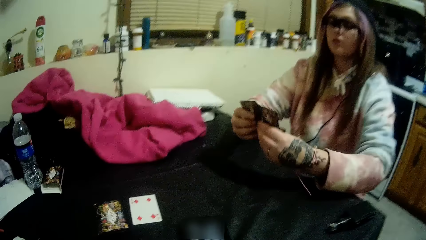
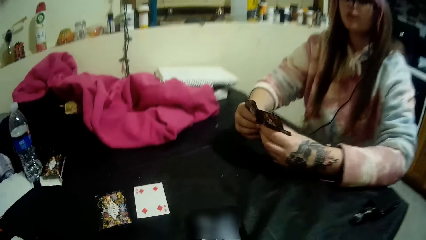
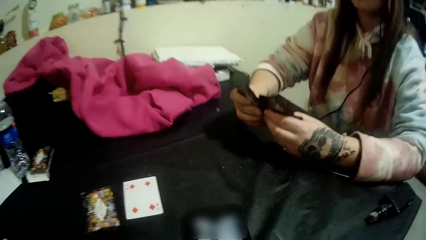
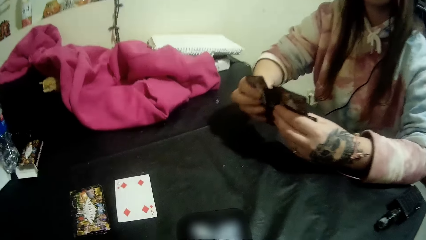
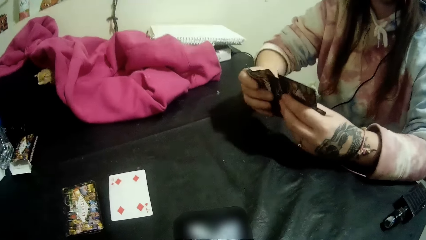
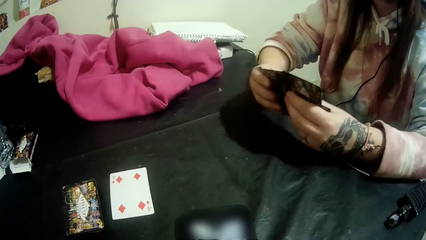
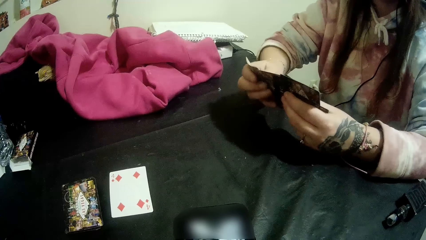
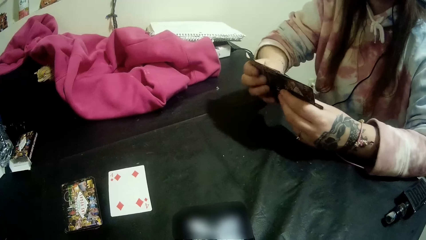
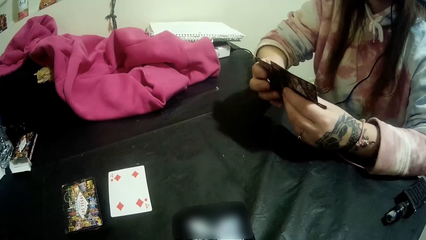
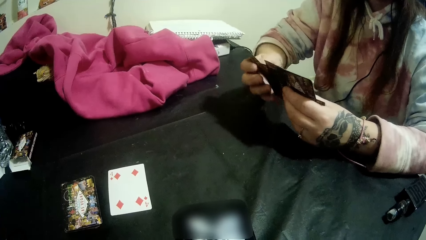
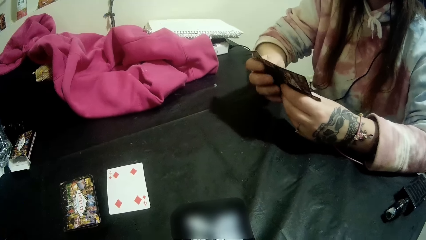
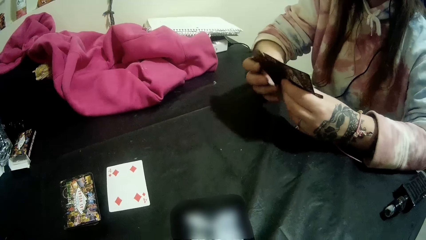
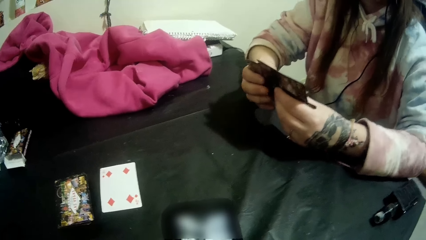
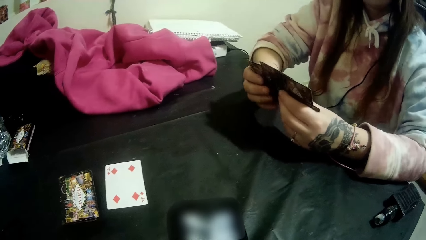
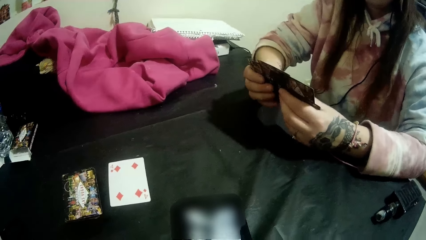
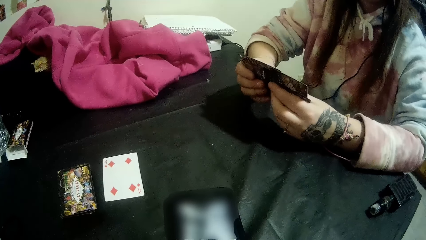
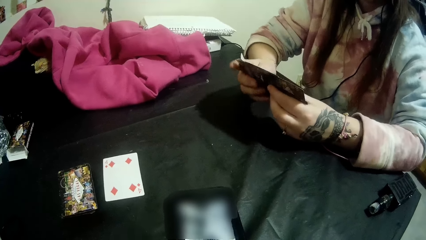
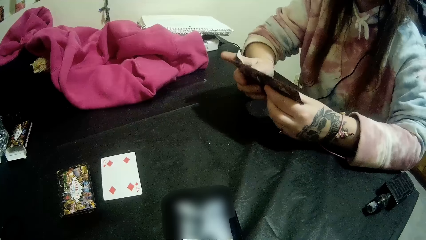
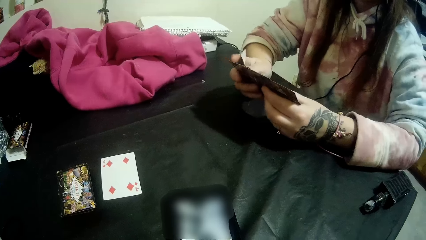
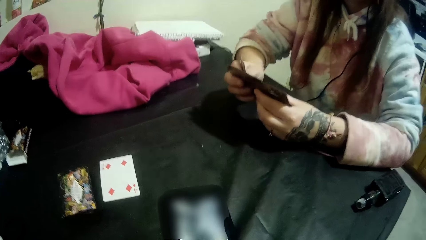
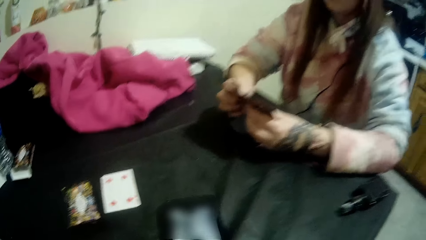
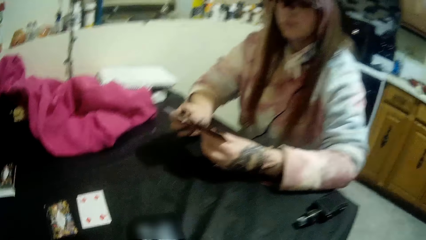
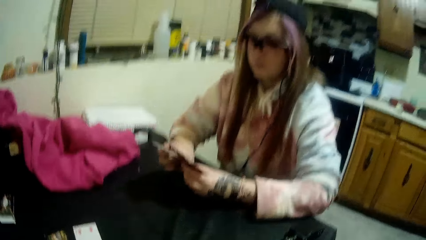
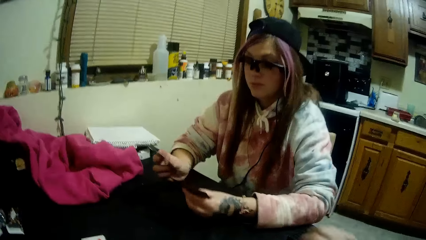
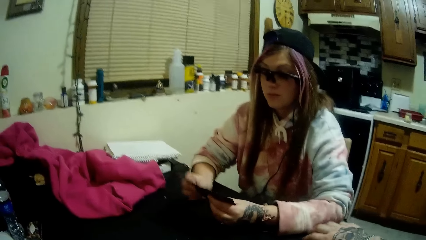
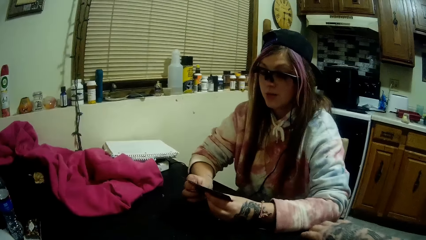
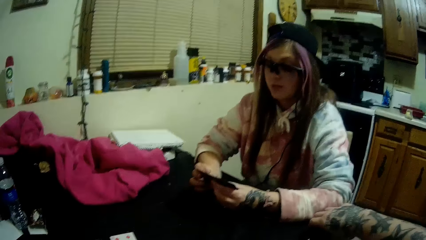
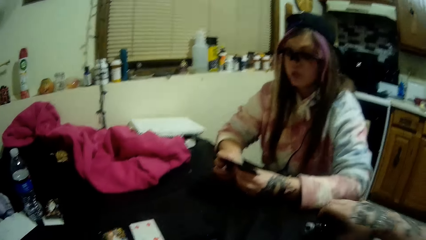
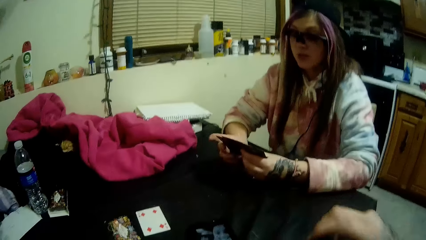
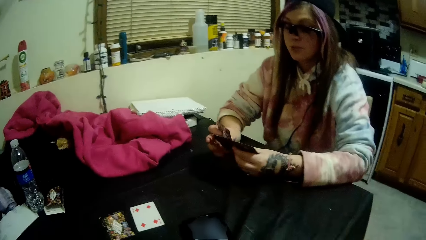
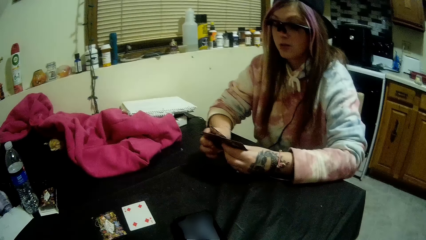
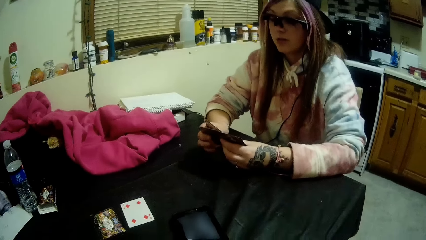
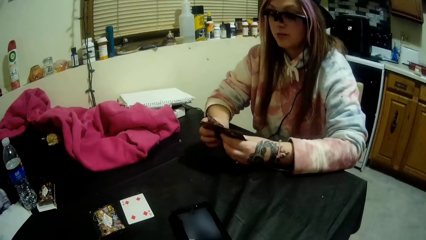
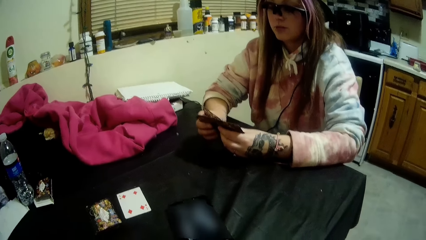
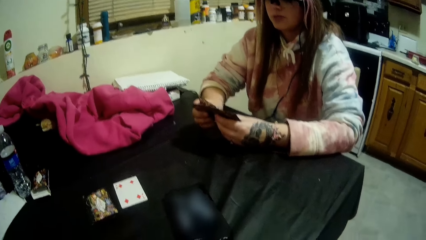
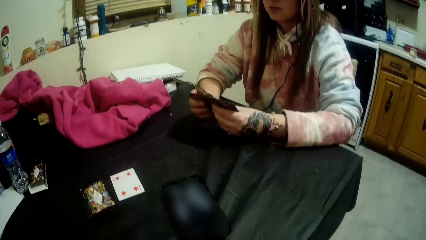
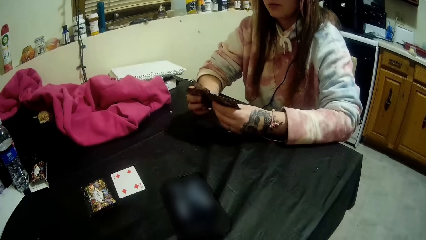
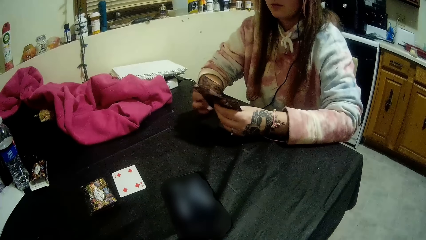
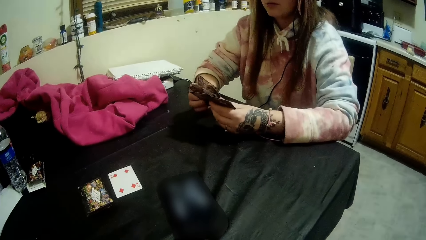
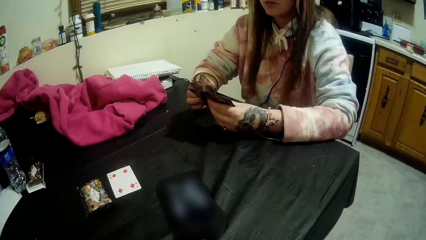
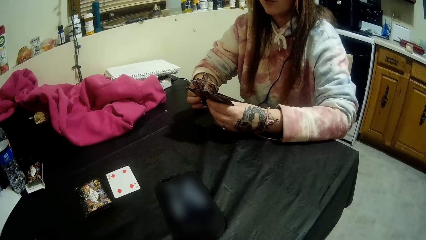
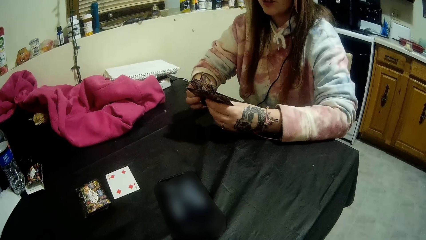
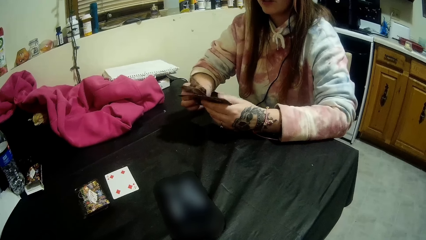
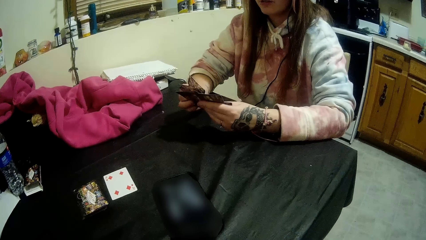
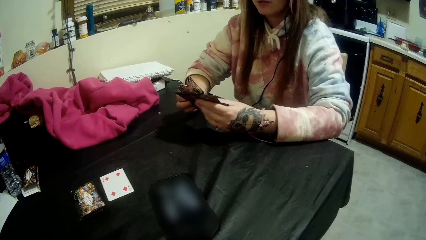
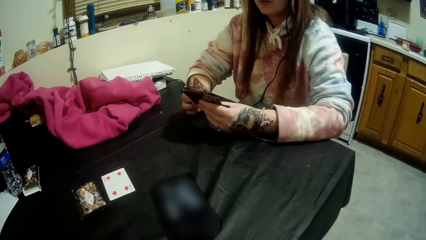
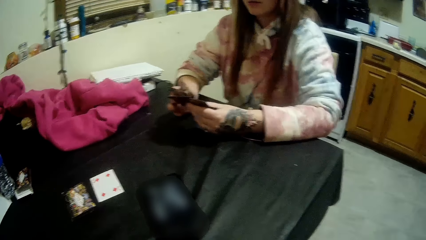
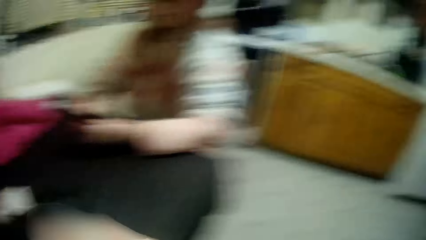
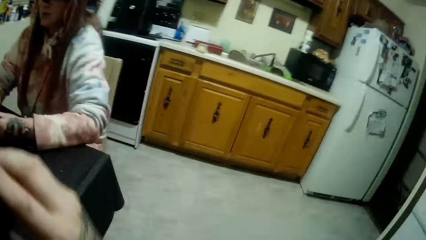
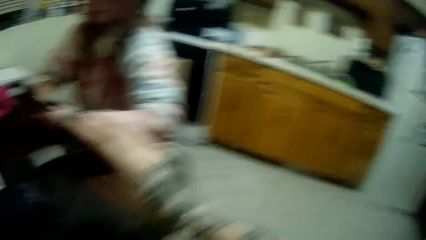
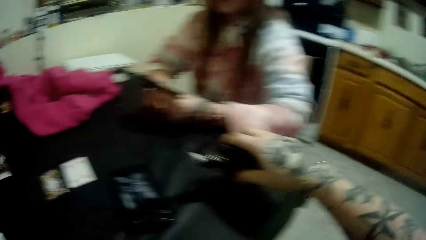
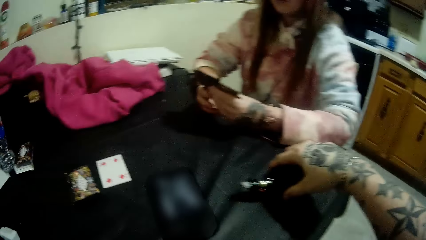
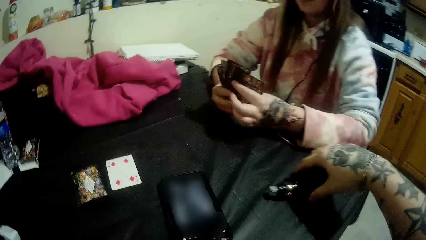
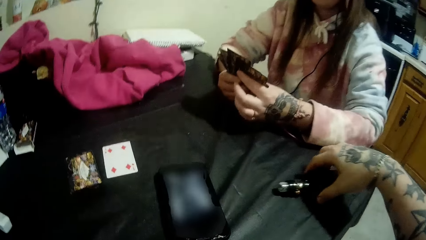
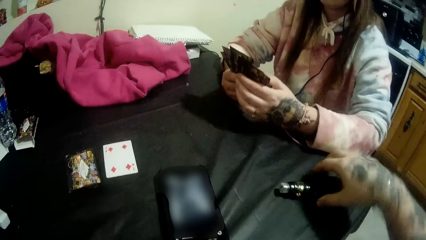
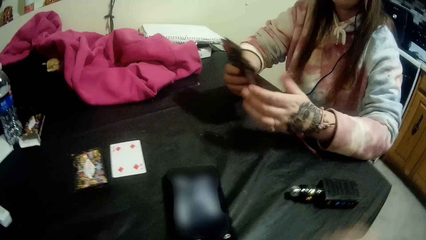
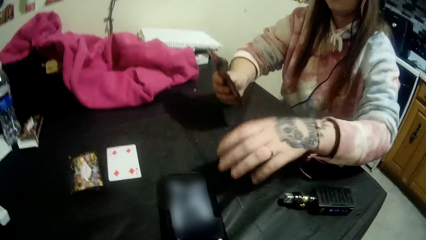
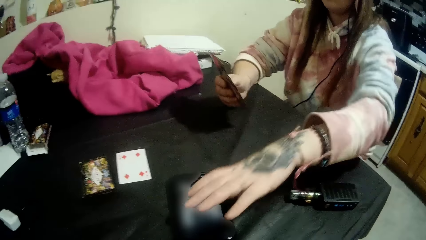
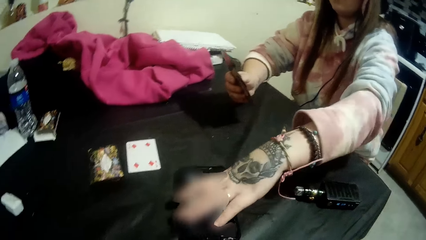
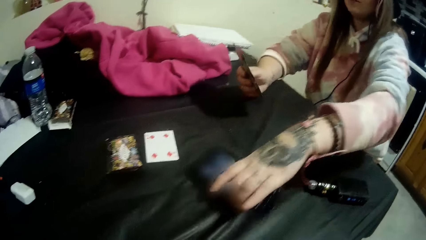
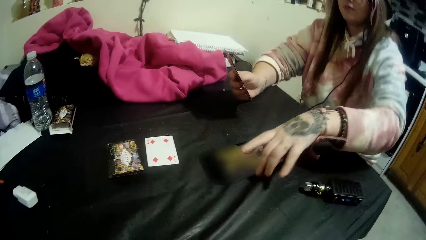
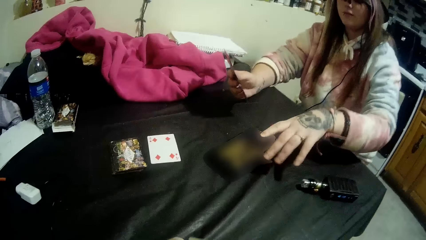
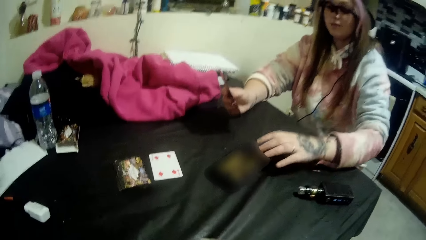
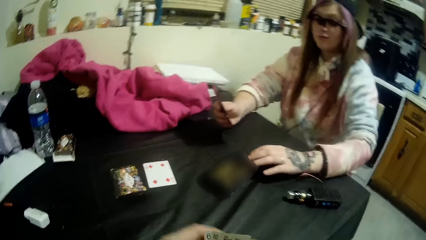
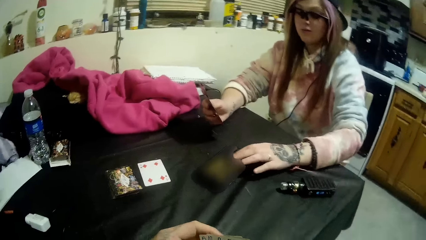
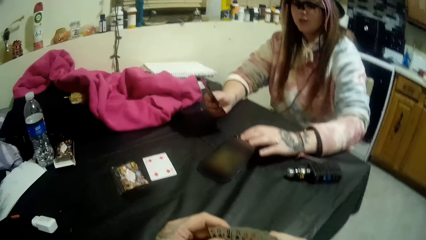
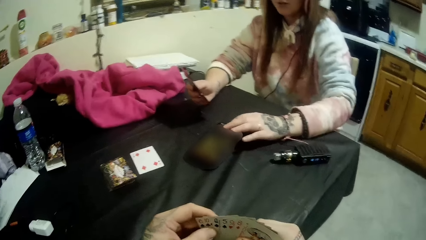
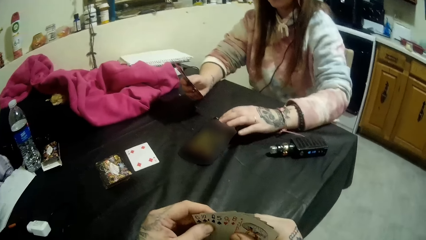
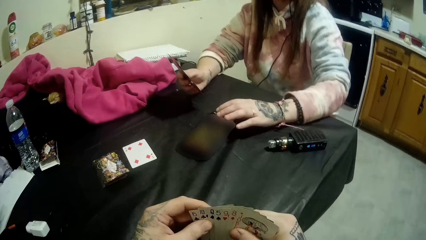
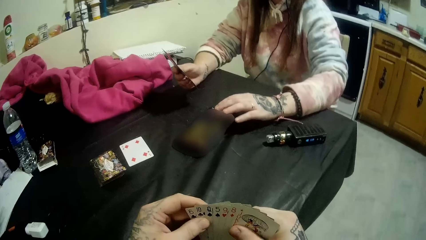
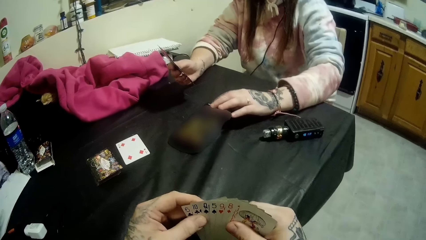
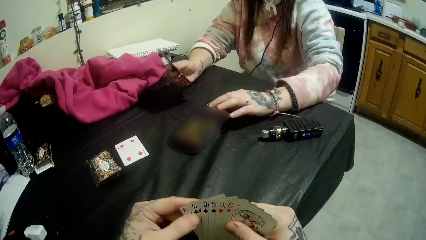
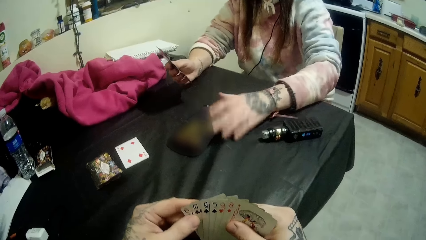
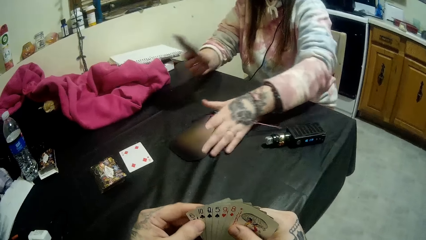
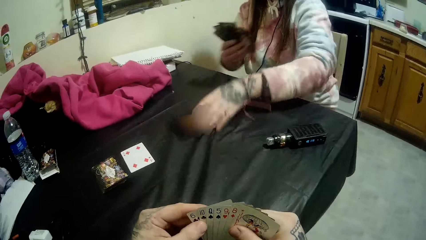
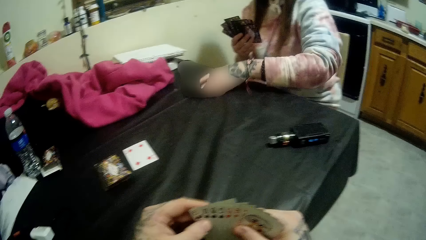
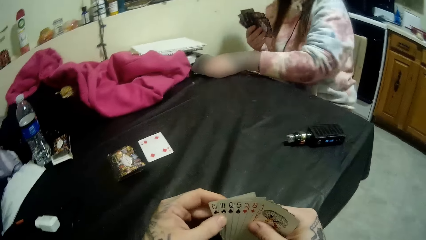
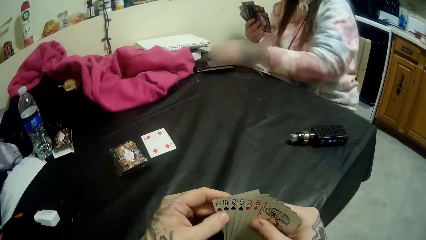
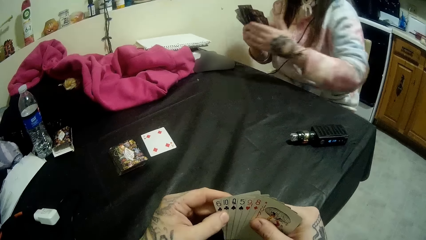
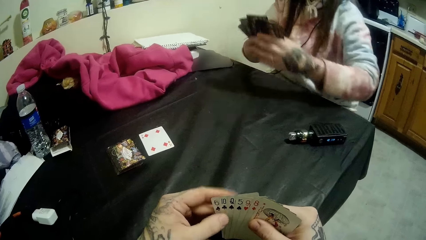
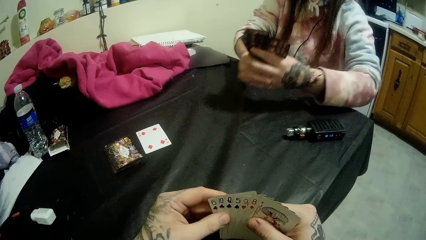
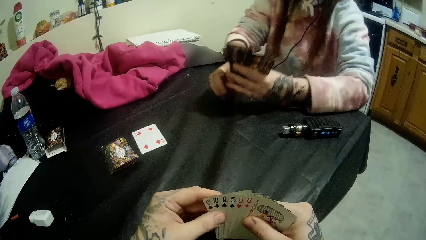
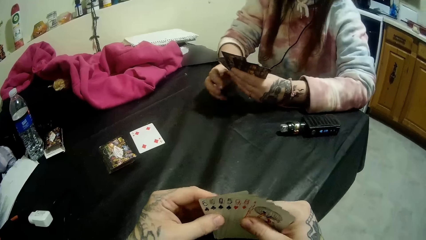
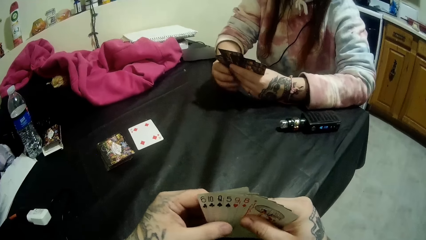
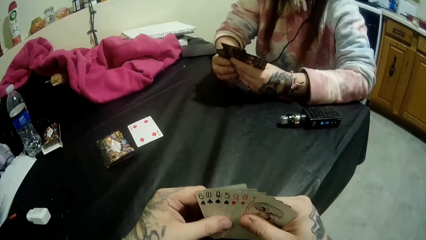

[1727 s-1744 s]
A lady aligns her cards. The camera wearer picks up a bottle of liquid smoke with his right hand. He drops the bottle of liquid smoke on the table with his right hand. A woman adjusts the smartphone with her left hand. The woman picks up a phone. The woman operates the smartphone with her left hand. The camera wearer aligns the cards. The woman moves the smartphone to another part of the table with her left hand. The lady puts the phone beside her.
